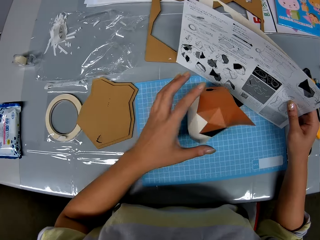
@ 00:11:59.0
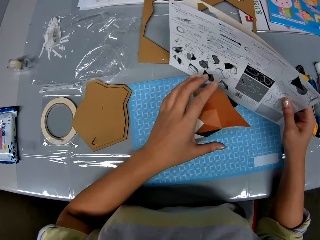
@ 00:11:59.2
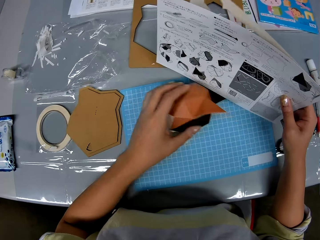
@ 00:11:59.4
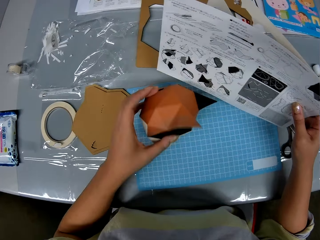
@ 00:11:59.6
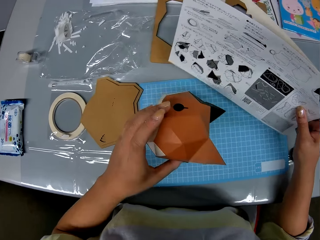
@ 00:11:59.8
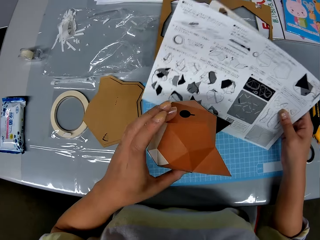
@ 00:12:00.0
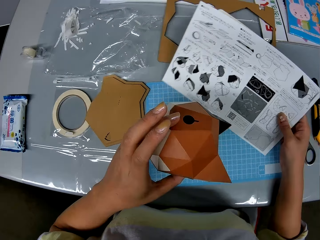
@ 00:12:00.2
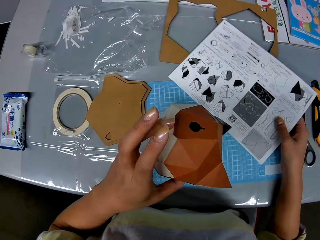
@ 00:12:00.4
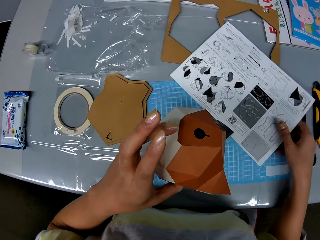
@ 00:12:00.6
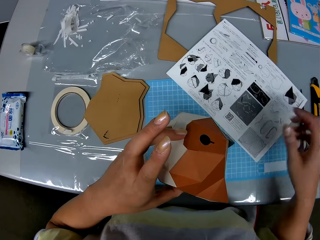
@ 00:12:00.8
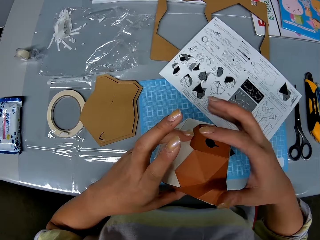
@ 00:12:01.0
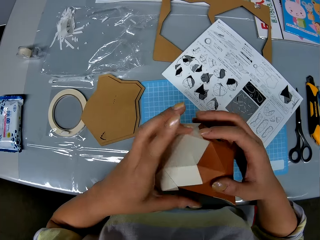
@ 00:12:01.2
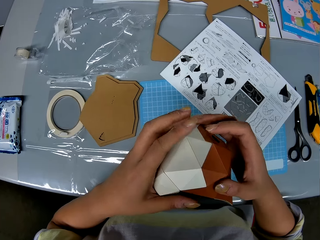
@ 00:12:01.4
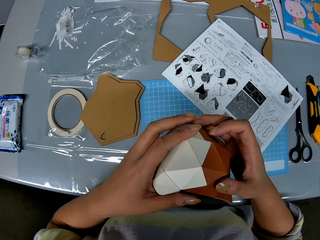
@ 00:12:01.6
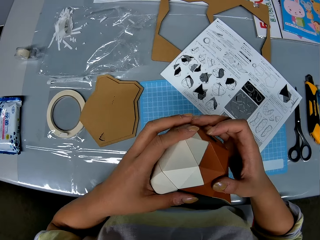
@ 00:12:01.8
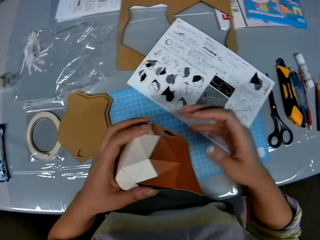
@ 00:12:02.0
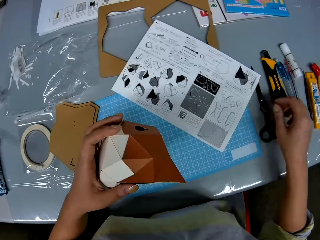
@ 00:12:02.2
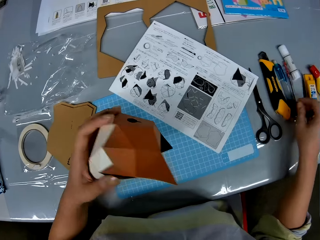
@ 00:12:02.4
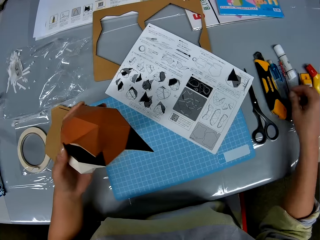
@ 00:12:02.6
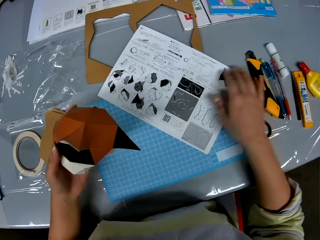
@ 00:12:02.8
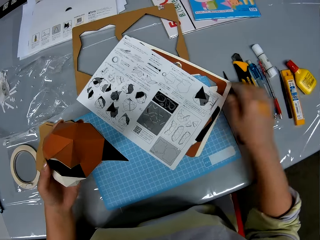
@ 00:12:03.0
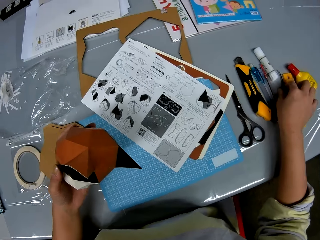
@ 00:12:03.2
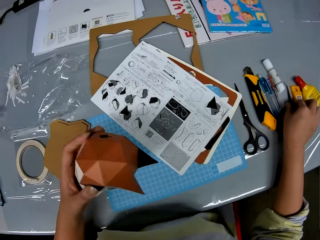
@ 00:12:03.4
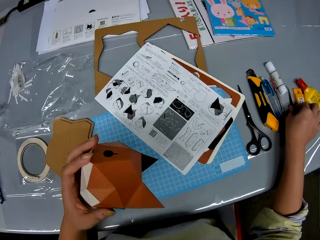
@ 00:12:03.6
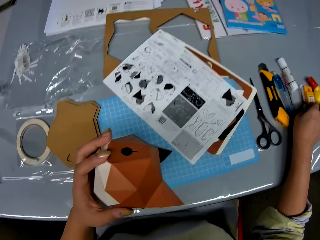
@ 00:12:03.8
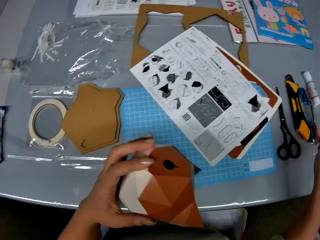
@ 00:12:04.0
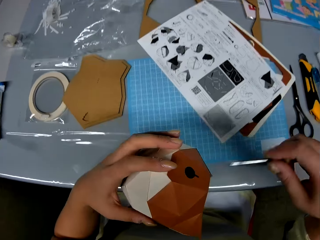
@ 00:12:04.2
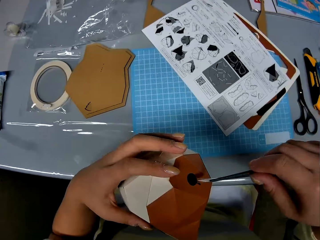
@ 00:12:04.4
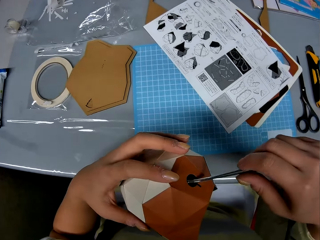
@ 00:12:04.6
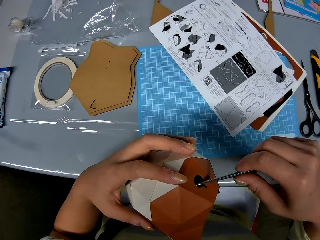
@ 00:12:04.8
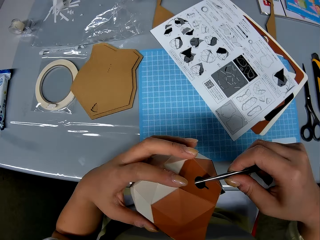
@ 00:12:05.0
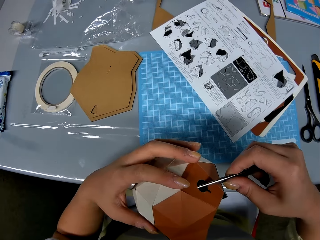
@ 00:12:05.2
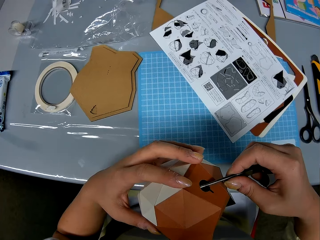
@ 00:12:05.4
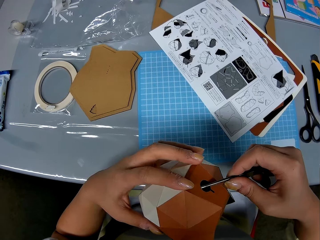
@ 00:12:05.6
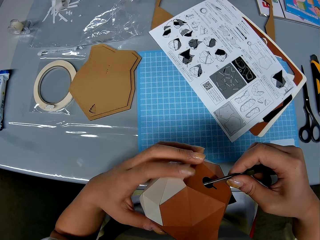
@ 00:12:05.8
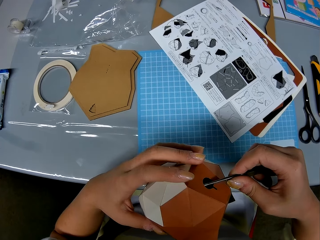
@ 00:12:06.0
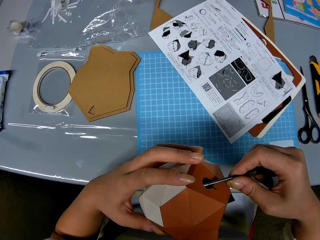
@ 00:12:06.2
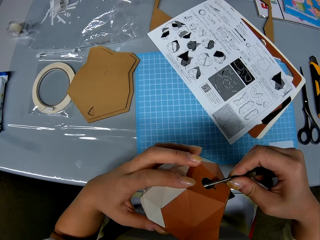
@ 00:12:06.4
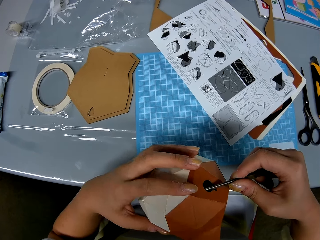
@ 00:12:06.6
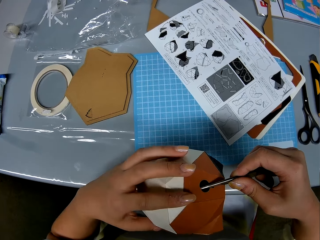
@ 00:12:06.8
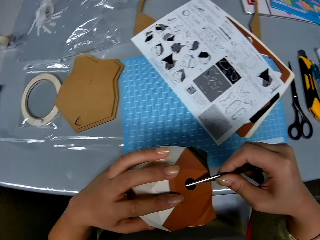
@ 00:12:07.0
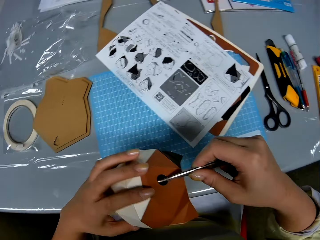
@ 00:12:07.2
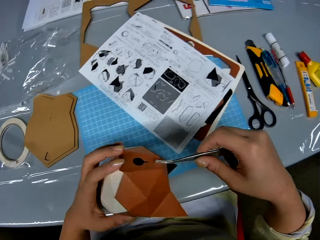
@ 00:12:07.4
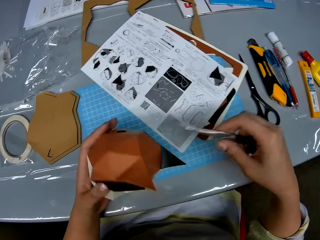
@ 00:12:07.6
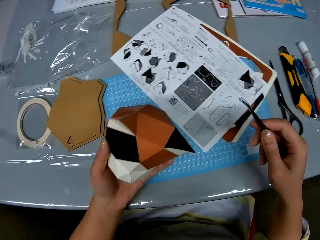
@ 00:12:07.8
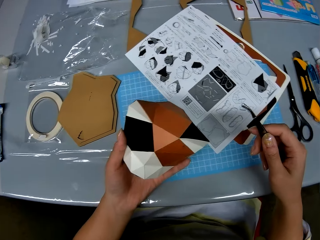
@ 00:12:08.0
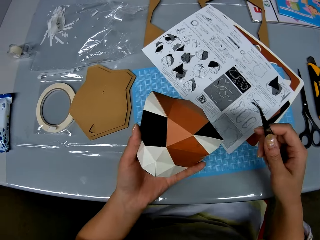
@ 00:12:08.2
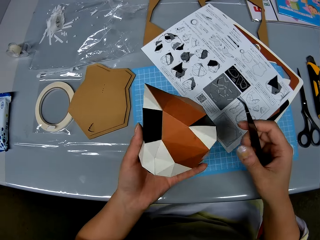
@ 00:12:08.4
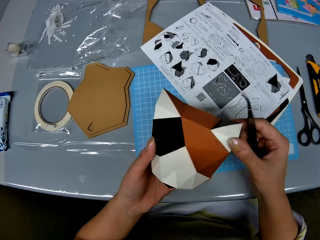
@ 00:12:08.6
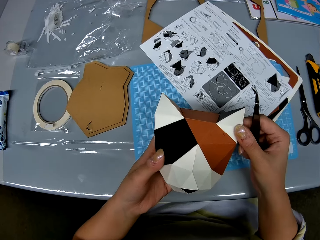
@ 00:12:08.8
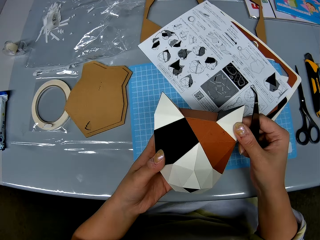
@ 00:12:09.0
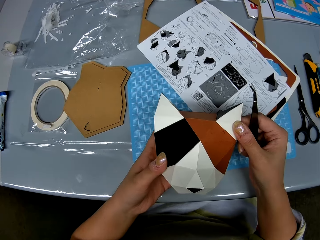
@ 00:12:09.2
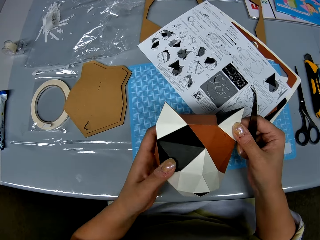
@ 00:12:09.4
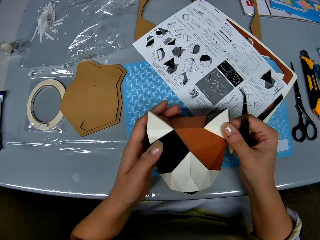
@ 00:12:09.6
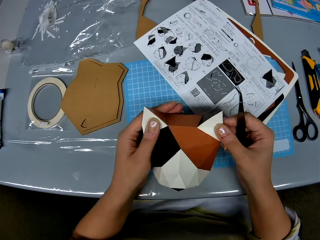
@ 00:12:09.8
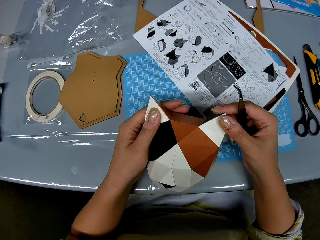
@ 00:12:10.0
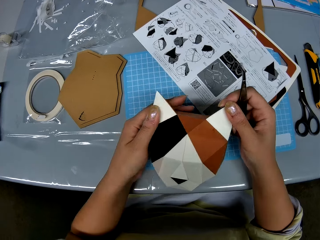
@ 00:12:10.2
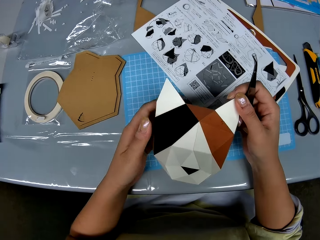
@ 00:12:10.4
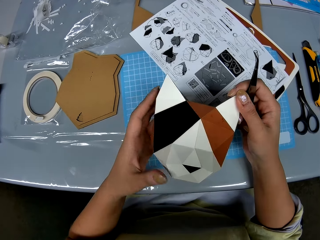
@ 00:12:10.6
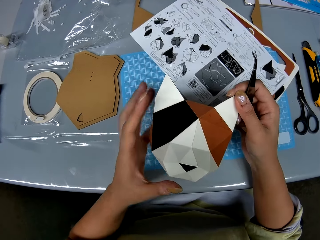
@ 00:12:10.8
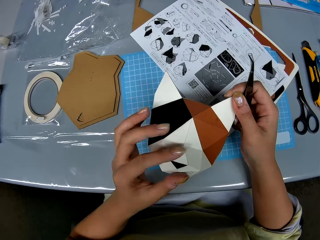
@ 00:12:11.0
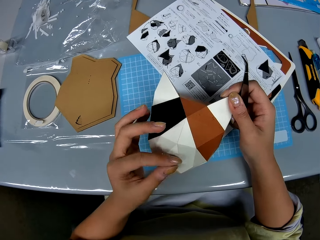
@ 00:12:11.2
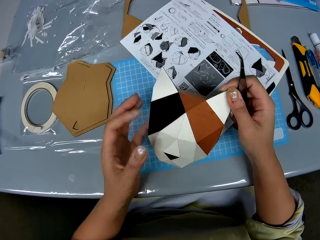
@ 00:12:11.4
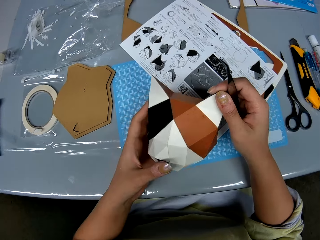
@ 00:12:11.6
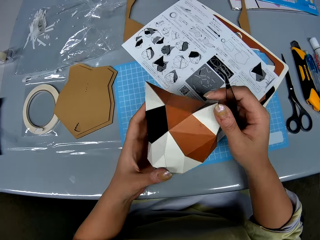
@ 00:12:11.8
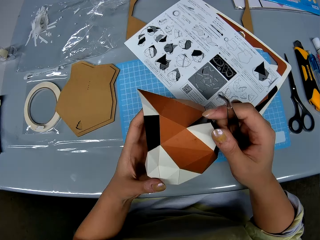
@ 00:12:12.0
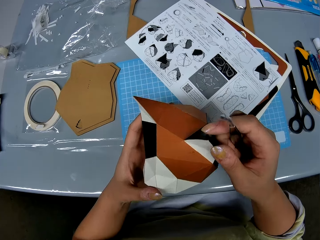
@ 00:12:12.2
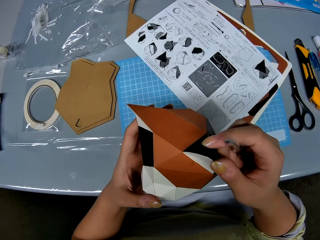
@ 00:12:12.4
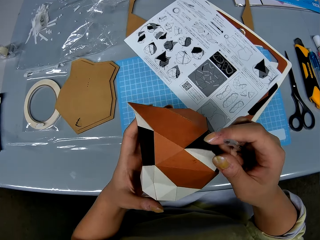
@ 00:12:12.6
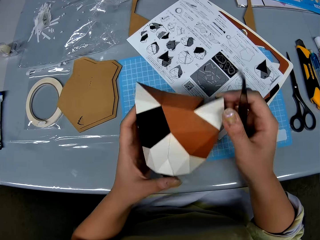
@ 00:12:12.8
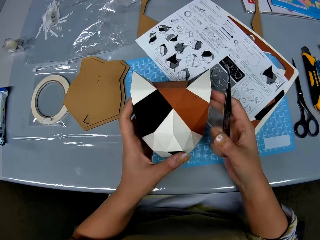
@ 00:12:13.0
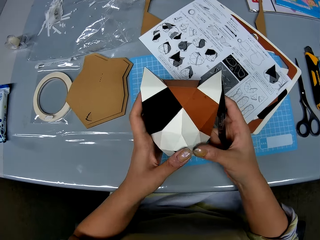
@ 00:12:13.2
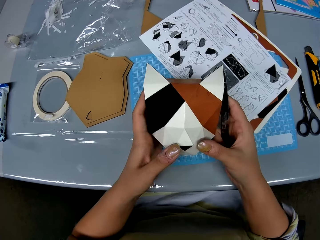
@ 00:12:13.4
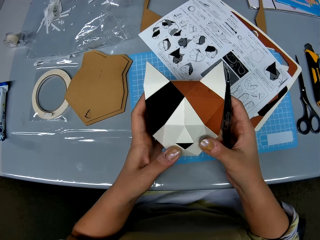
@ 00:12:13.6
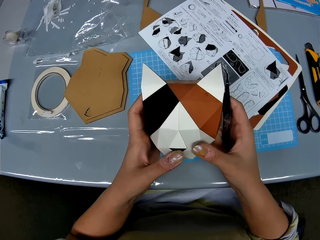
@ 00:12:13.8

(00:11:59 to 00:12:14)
The camera wearer places the origami on the table. She adjusts the paper craft with her hand. She inspects the origami. She drops the leaflet on the table. She drops the craft board on the table. She inspects the origami. She adjusts the paper craft with her hands. She picks up the picker on the table. She inspects the origami. She adjusts the paper craft with the picker in her hand. She stares at the origami. She inspects the origami.

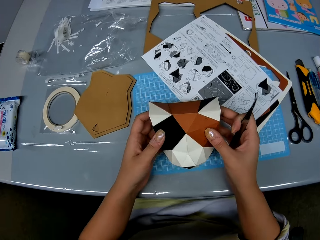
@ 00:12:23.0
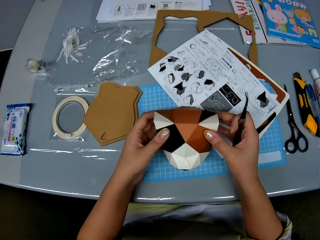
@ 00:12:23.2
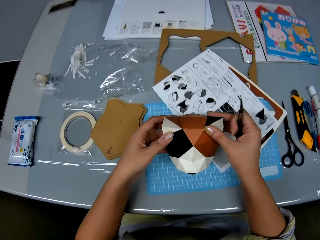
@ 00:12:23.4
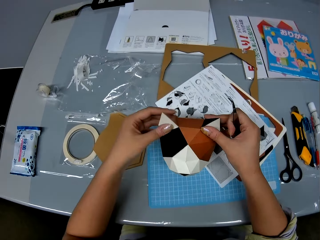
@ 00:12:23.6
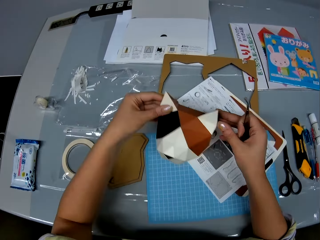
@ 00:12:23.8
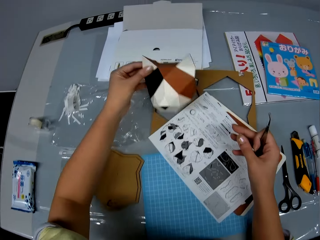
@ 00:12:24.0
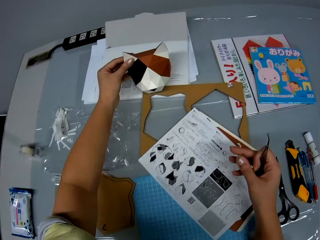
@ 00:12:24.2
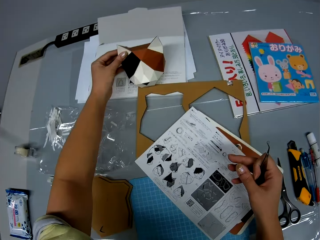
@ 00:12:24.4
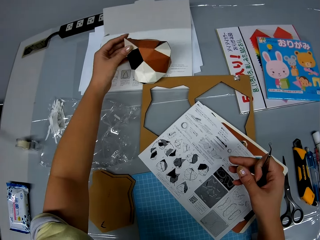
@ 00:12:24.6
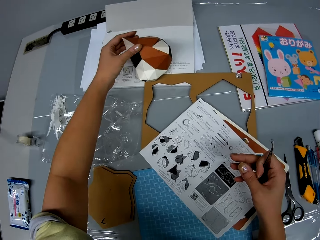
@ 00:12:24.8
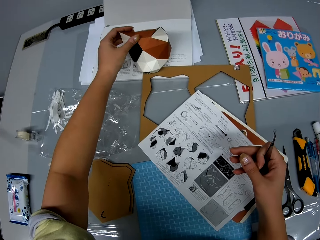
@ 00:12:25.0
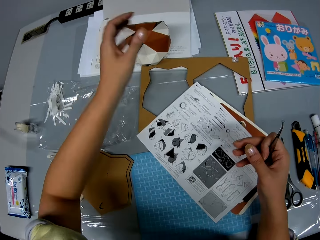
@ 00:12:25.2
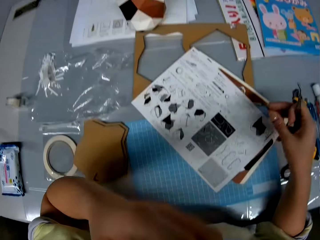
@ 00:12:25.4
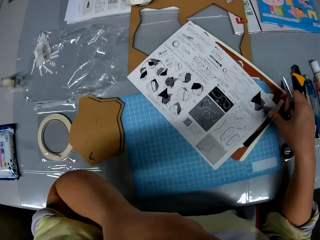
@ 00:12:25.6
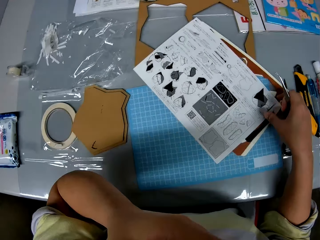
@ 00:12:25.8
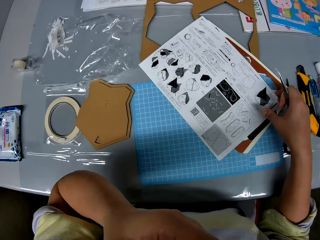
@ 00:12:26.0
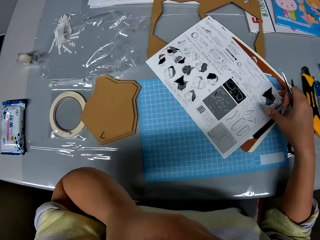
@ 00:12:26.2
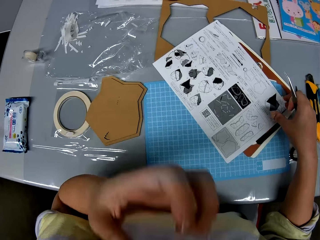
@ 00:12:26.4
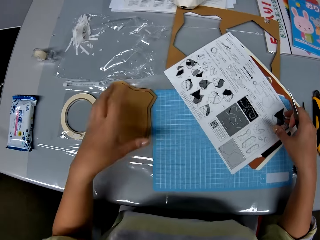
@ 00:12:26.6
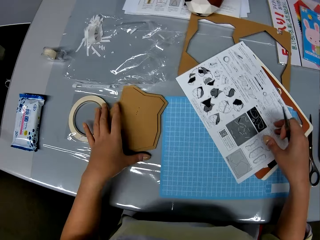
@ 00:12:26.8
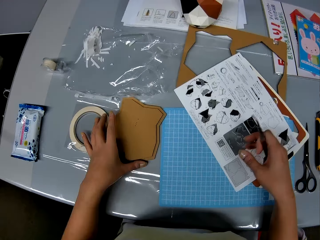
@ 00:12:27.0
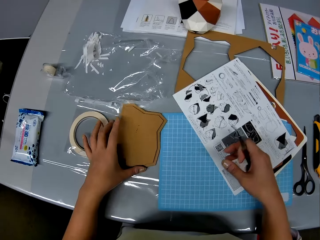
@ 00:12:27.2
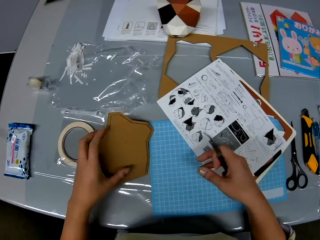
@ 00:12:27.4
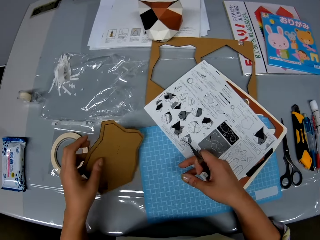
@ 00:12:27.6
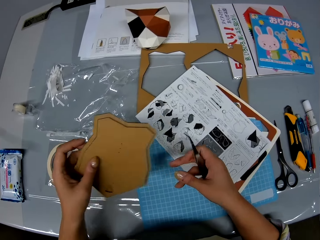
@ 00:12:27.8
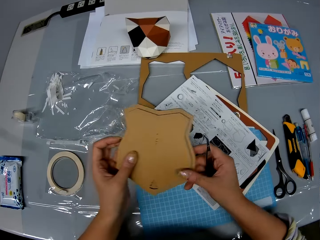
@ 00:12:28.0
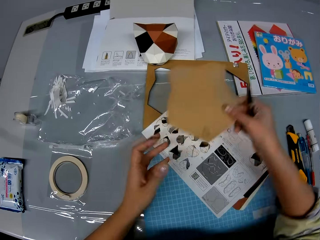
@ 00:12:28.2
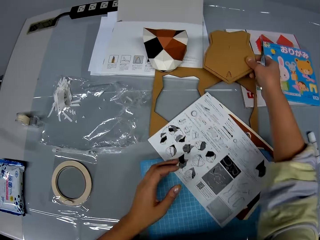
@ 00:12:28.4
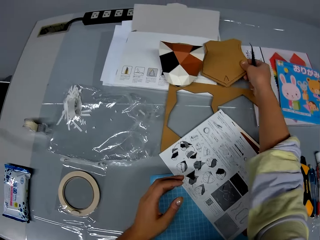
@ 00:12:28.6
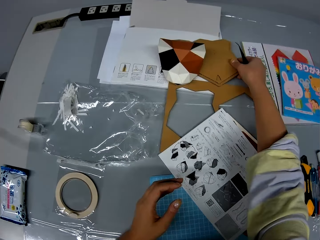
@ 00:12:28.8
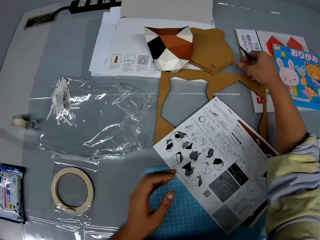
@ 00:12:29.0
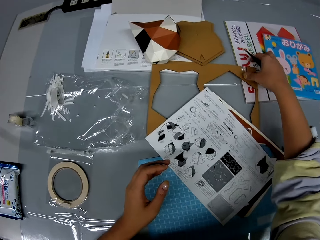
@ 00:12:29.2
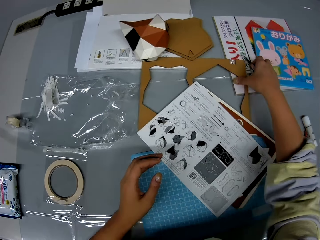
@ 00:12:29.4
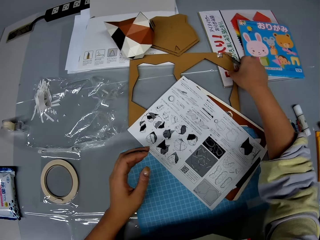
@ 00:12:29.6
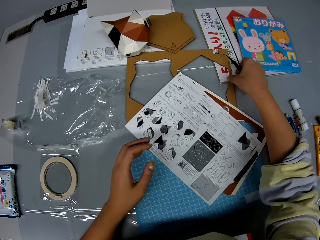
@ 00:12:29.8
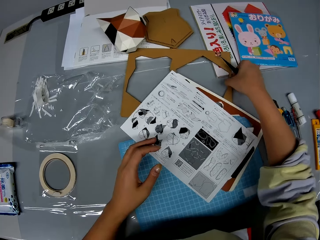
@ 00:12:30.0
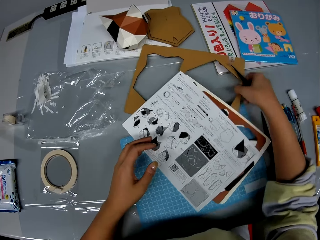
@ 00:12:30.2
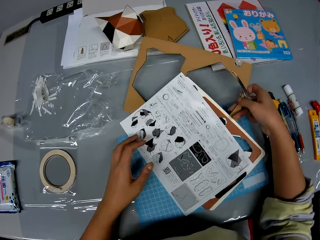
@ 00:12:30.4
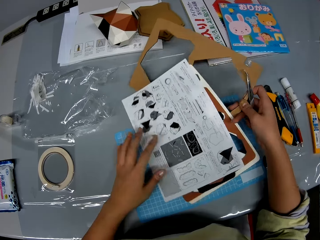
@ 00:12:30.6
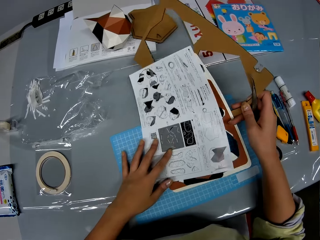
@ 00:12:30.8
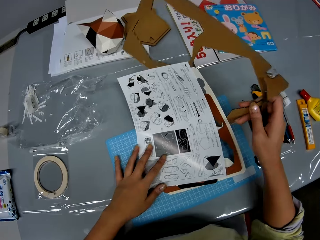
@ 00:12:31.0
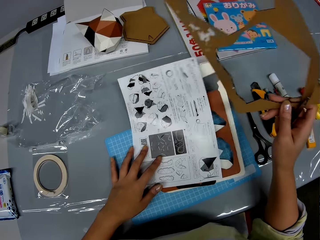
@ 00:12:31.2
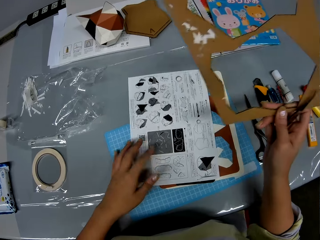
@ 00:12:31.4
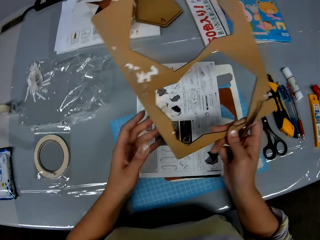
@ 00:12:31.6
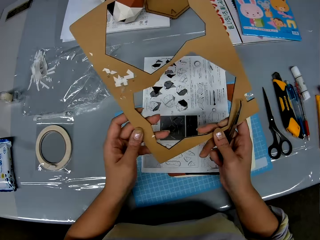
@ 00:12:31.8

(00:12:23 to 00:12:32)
The camera wearer places the origami on the table. He touches himself. He picks a cutout from the table. He places the cutout on the table beside the other paper craft. He picks up the craft board on the table.
